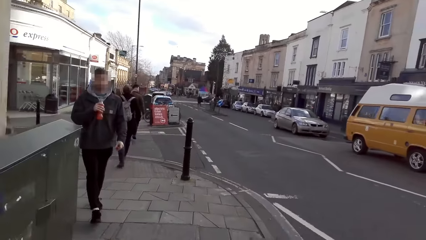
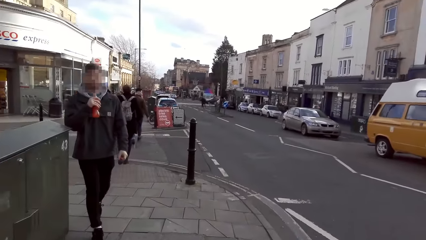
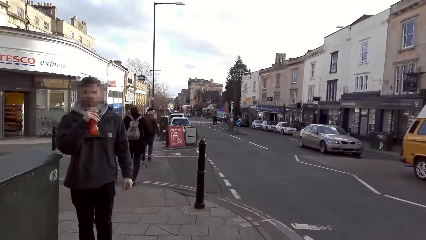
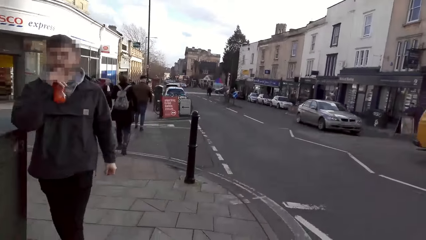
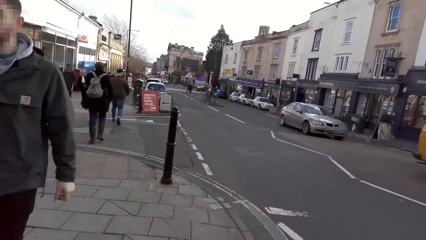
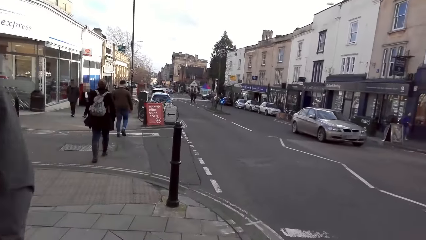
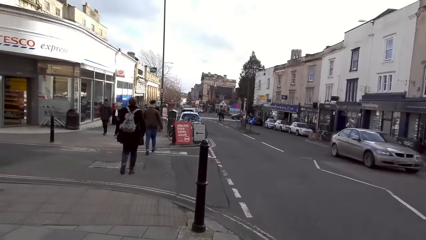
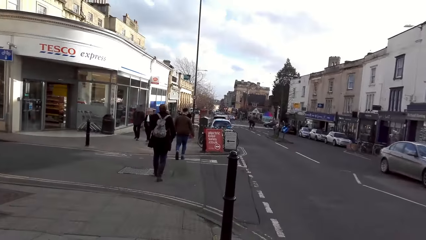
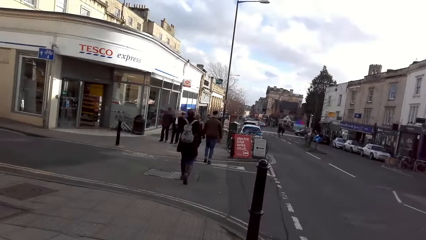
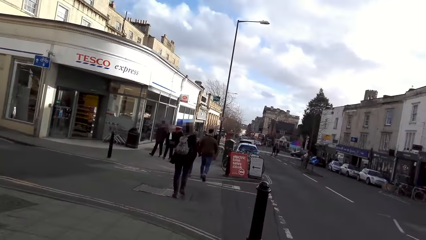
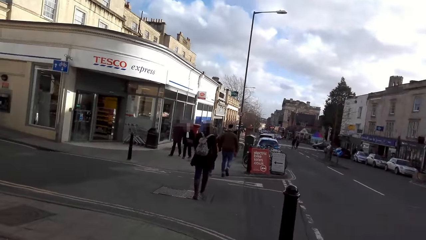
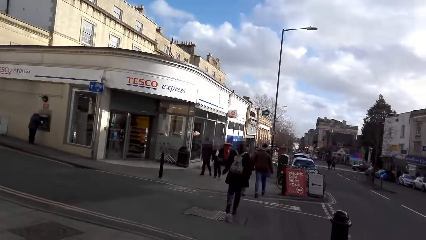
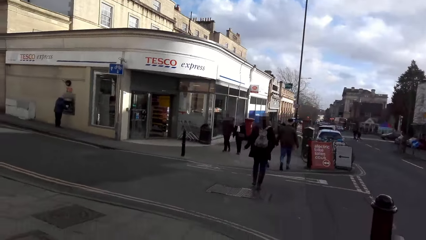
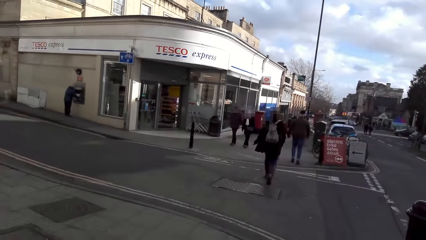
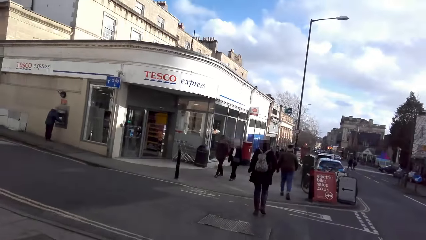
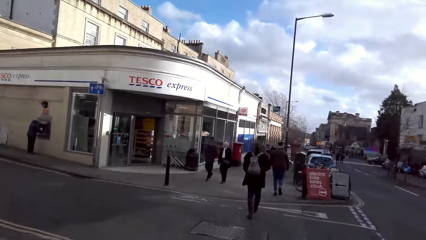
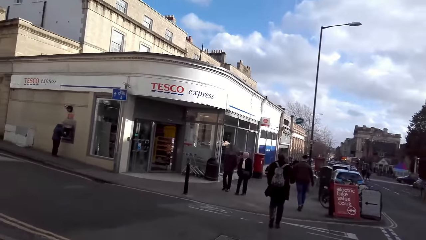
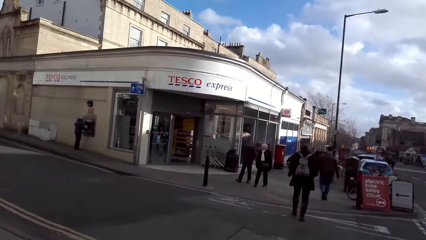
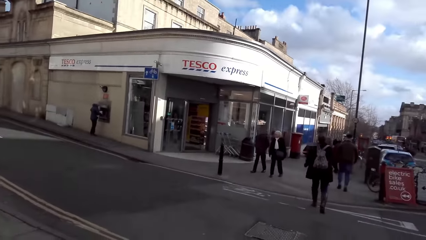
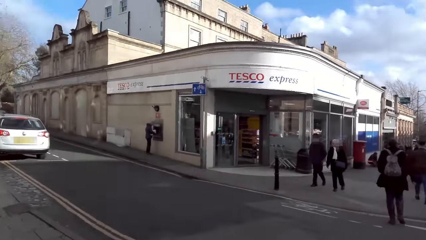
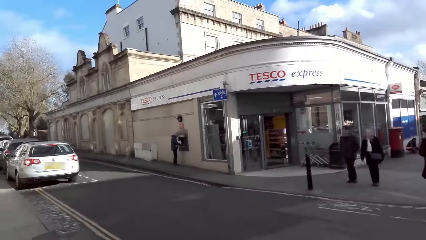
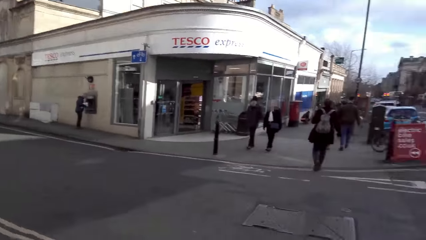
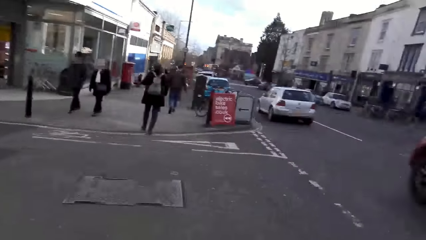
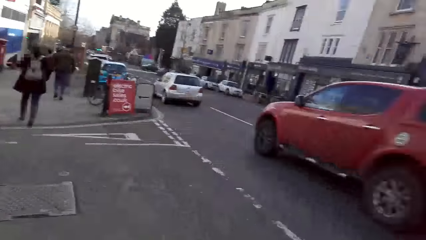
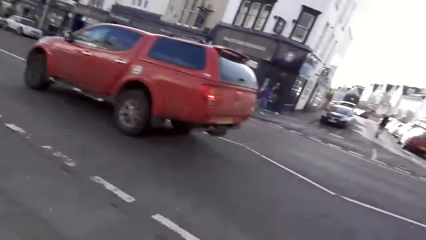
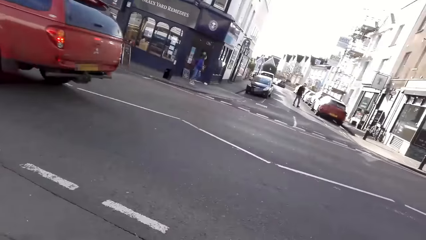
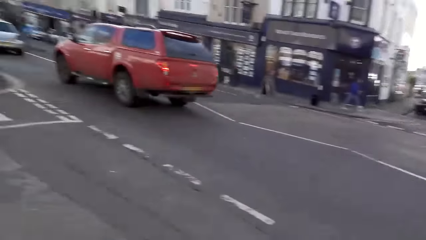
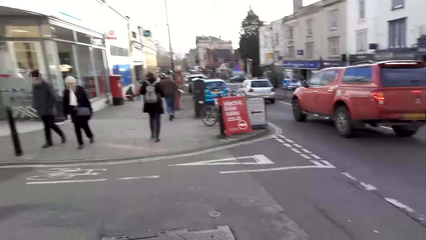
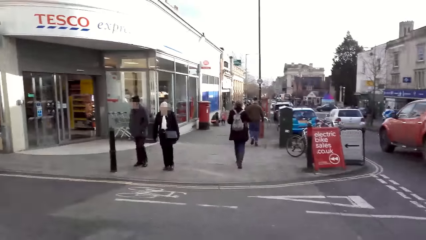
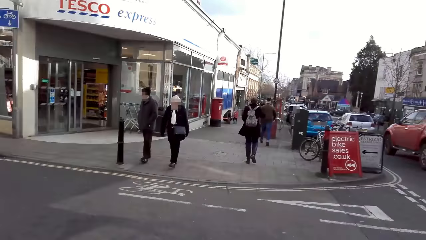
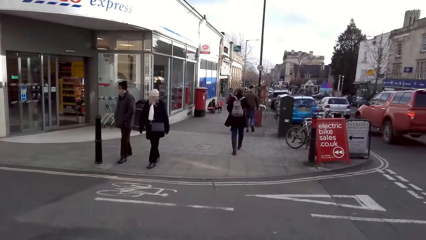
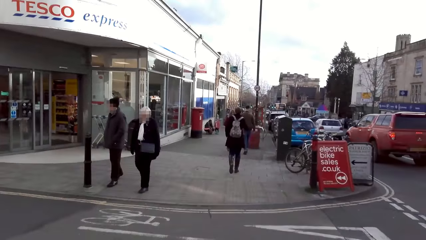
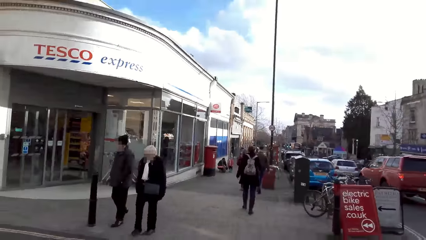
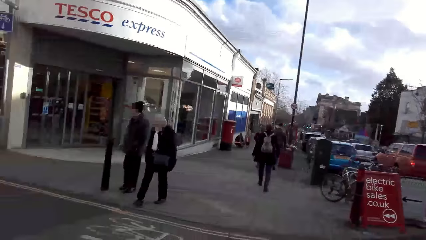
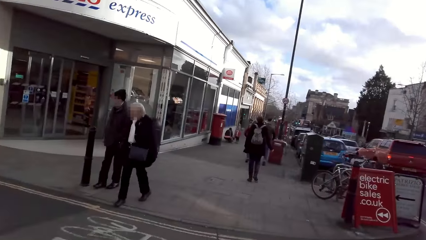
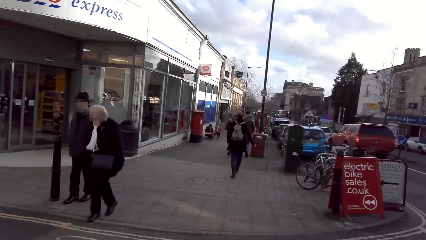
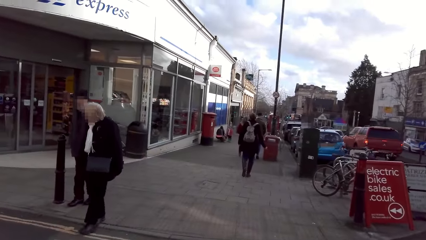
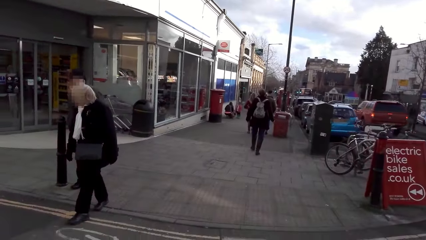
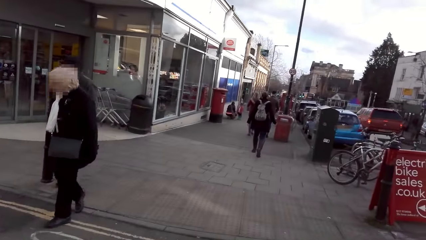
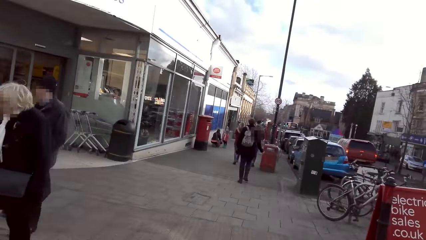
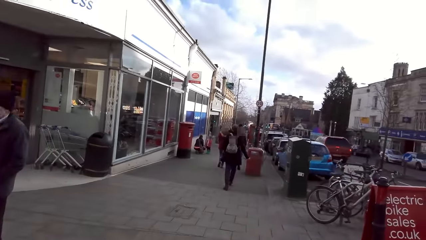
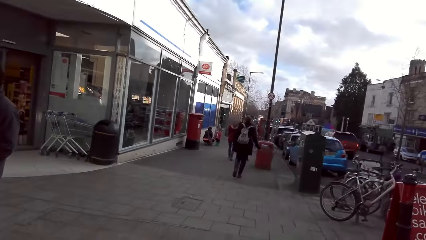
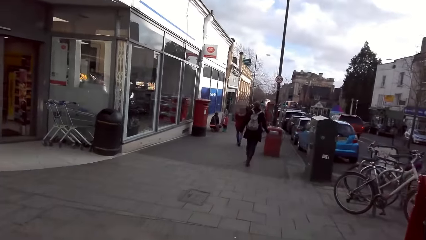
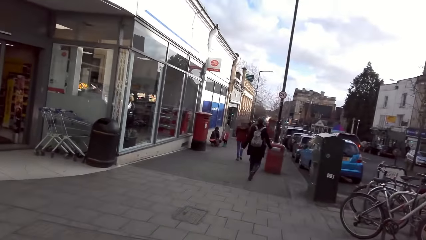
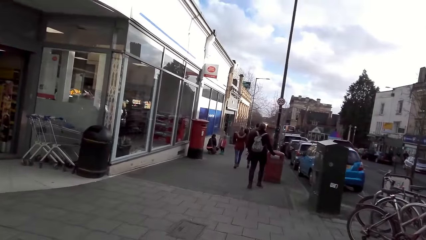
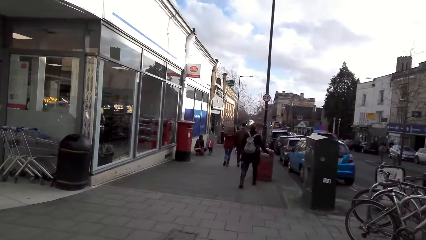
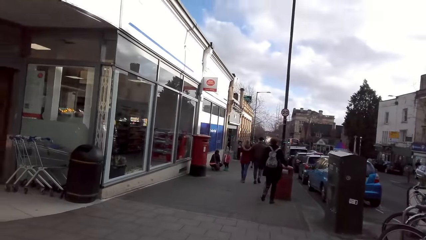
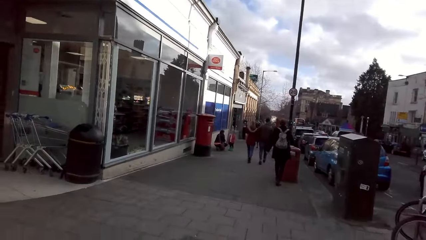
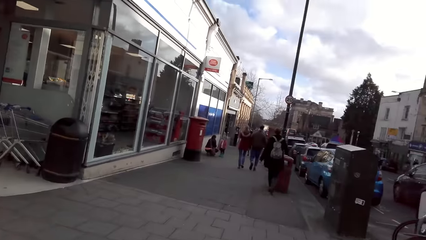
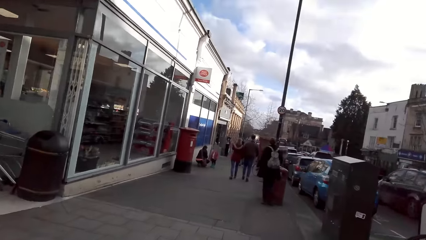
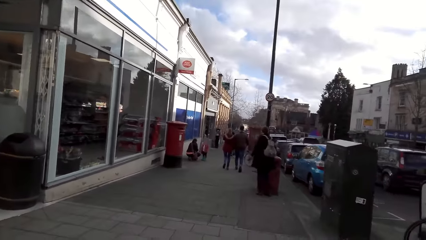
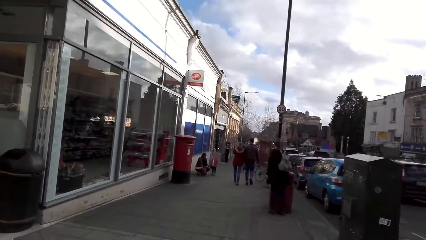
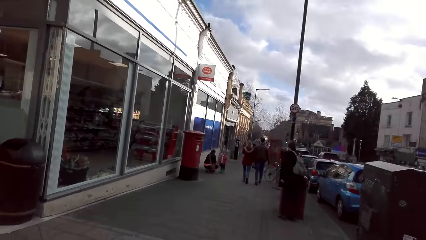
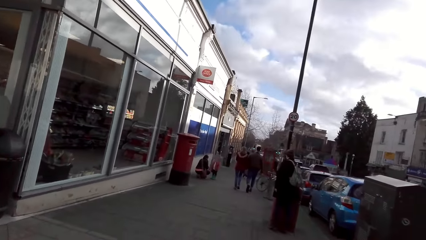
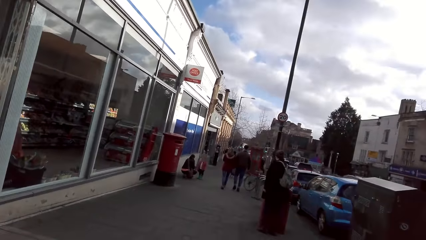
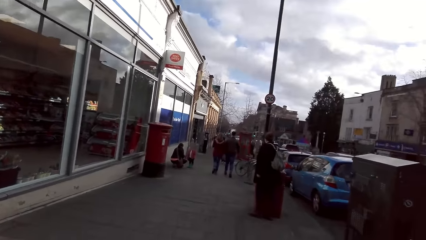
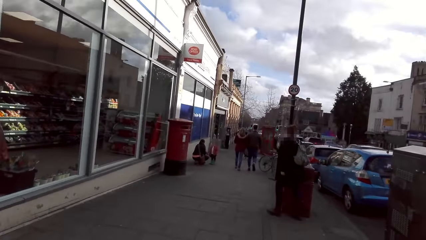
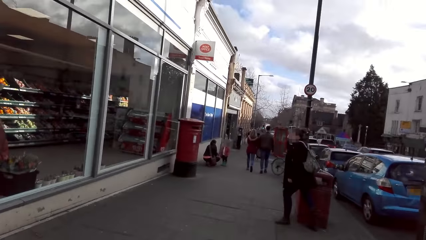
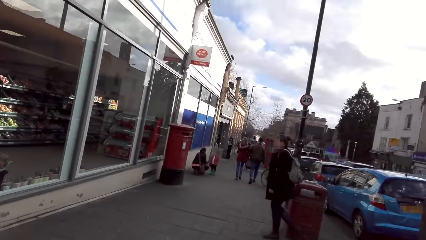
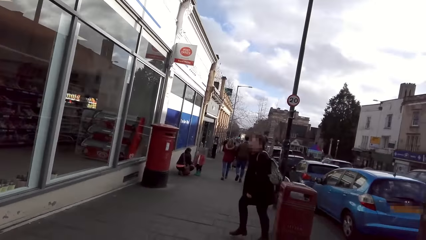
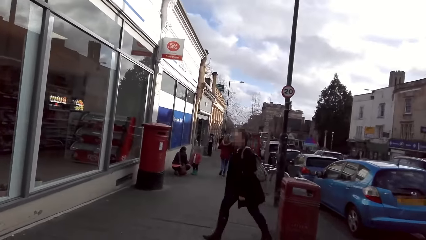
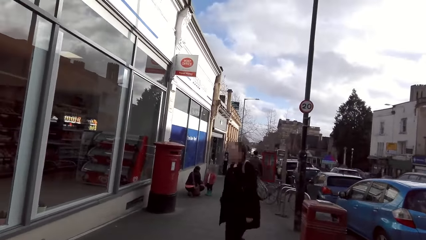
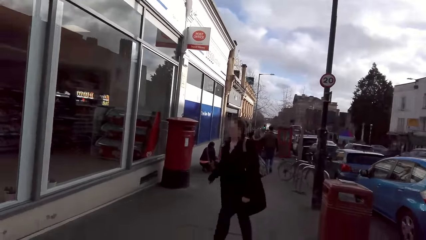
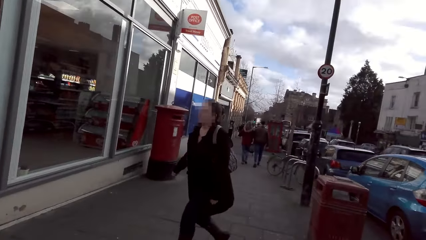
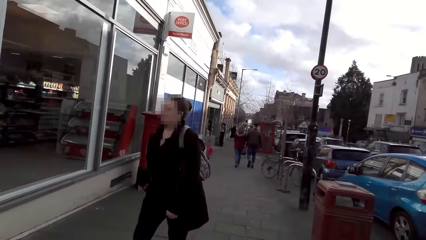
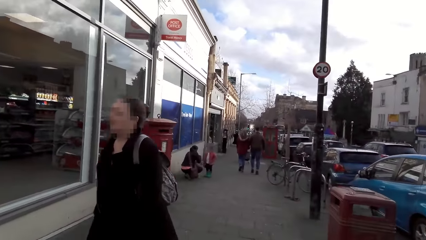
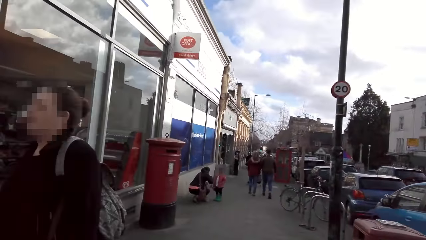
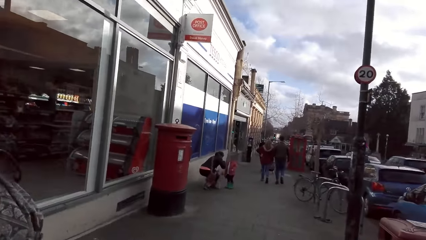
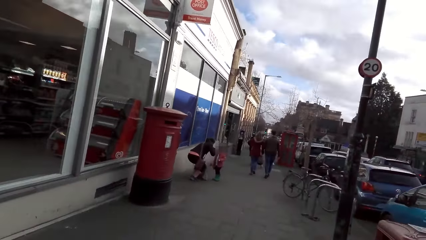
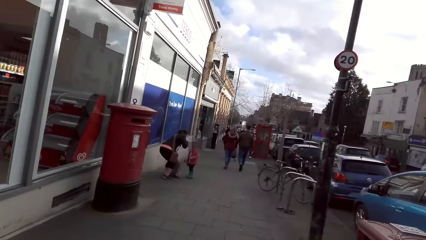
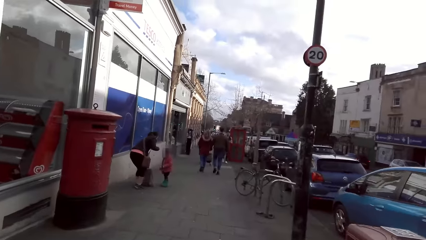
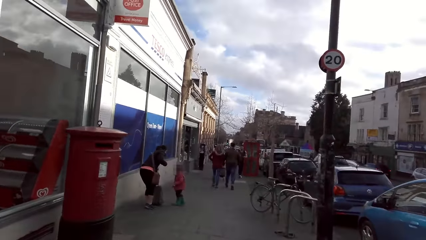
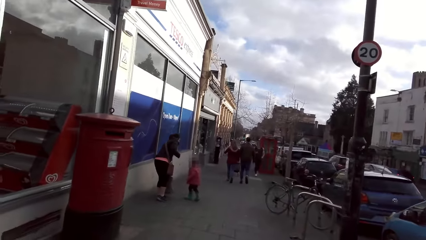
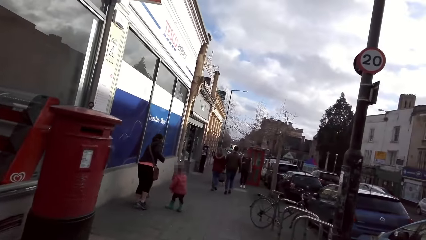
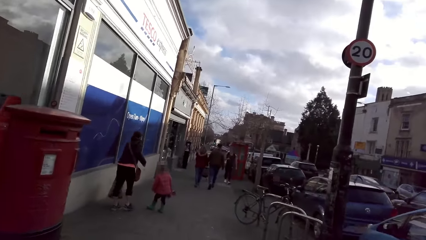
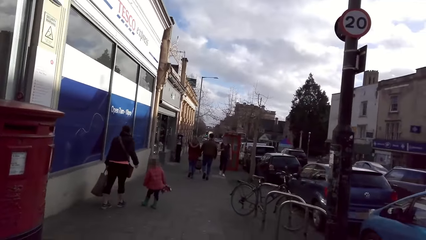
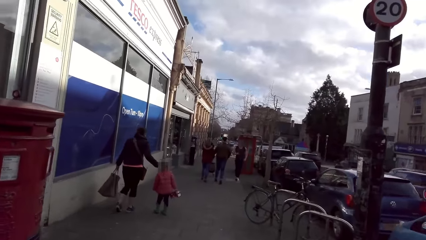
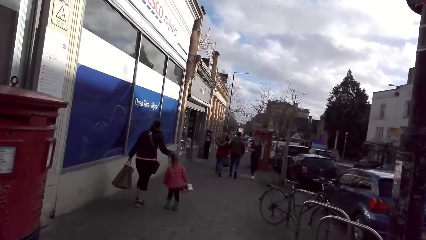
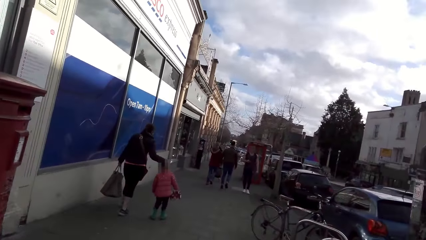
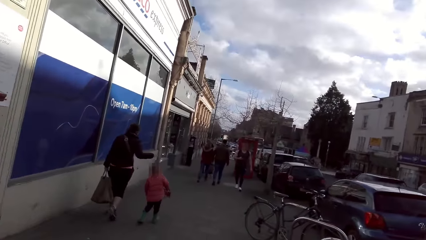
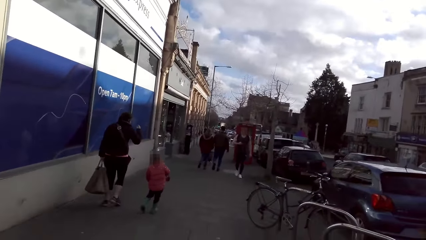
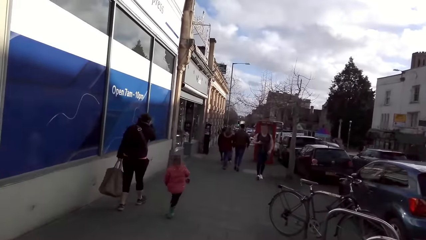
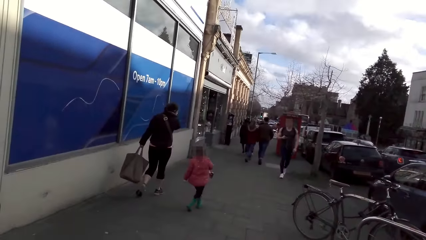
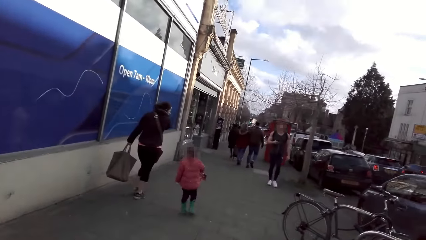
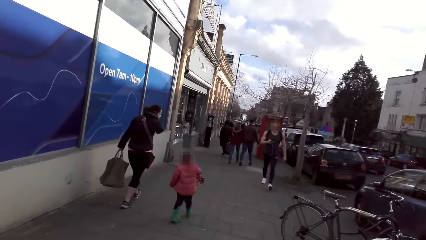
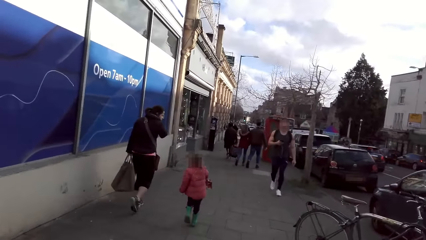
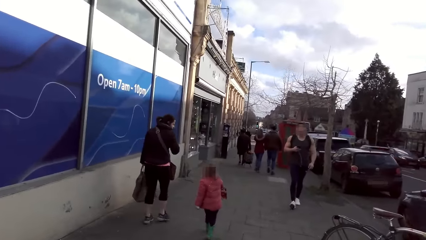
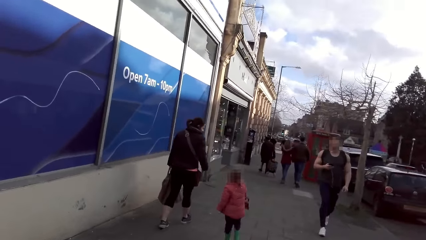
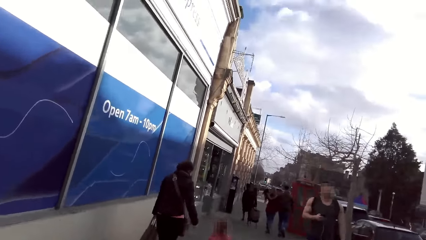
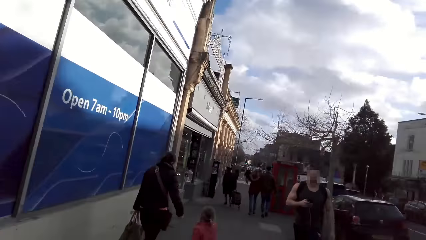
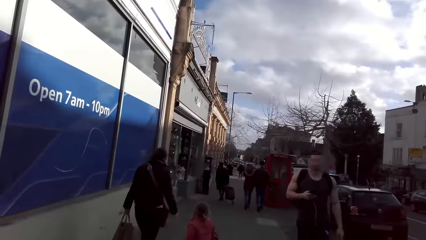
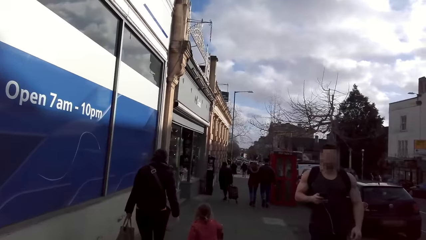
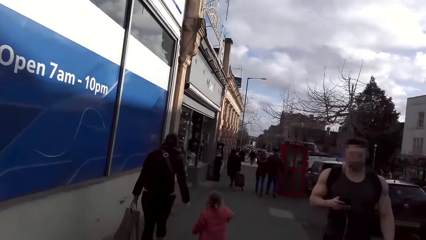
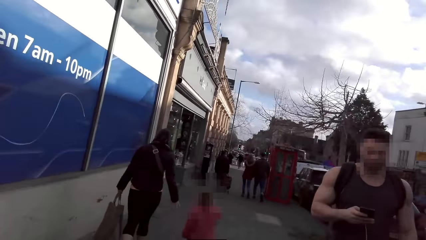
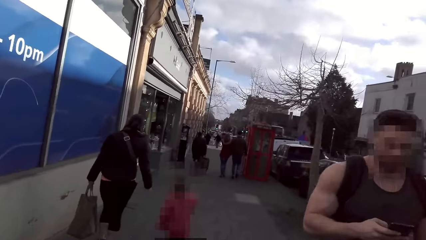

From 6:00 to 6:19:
A red pick up truck drives past the camera wearer. A black car drives past them repeatedly.
